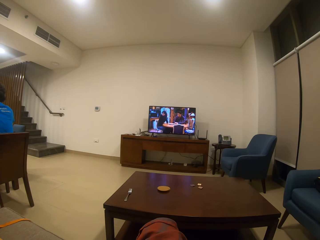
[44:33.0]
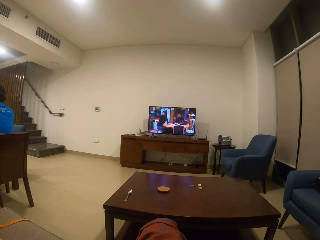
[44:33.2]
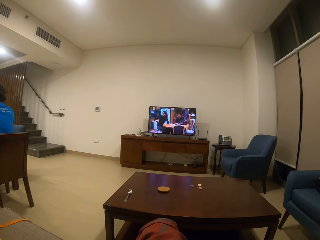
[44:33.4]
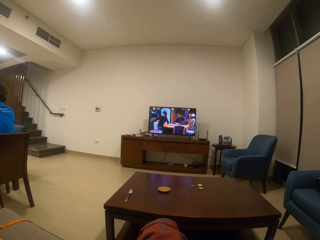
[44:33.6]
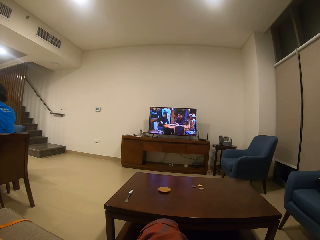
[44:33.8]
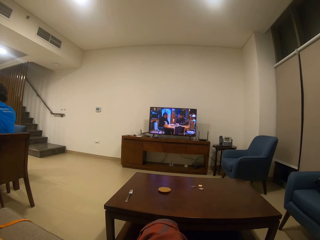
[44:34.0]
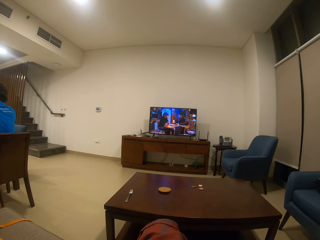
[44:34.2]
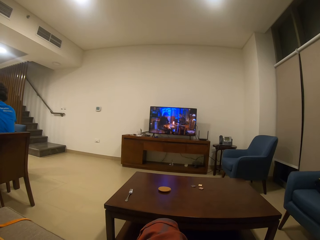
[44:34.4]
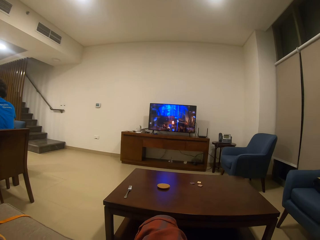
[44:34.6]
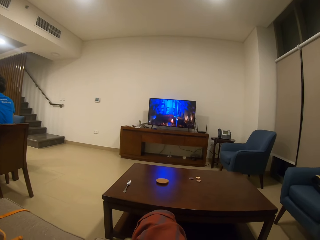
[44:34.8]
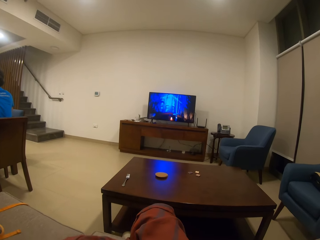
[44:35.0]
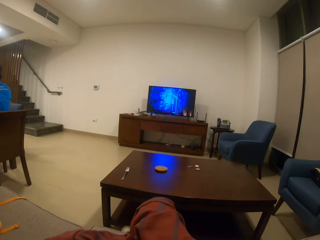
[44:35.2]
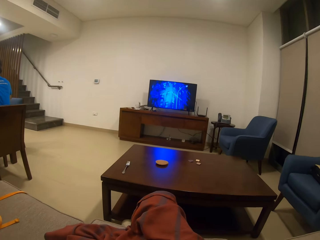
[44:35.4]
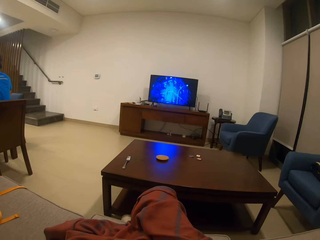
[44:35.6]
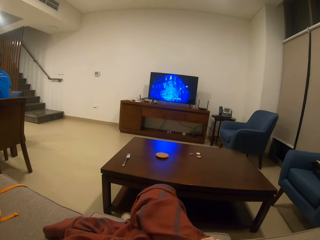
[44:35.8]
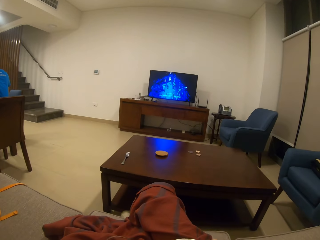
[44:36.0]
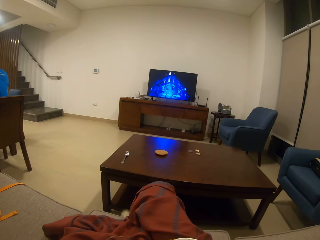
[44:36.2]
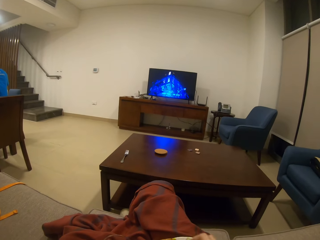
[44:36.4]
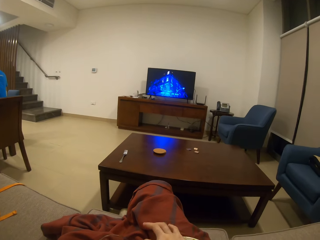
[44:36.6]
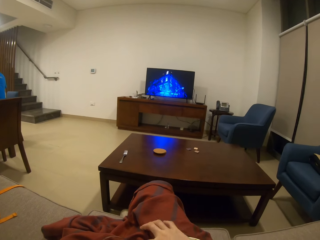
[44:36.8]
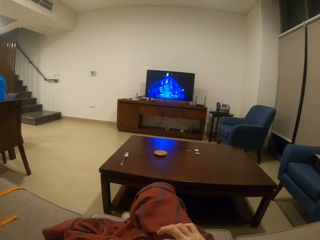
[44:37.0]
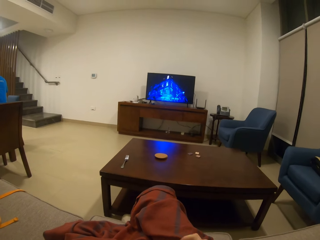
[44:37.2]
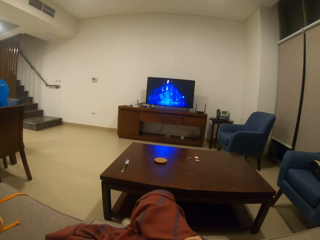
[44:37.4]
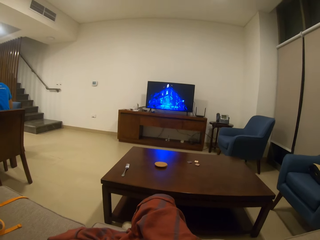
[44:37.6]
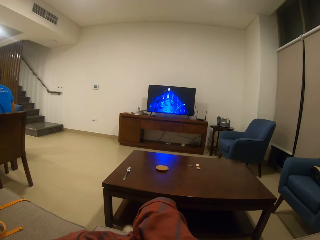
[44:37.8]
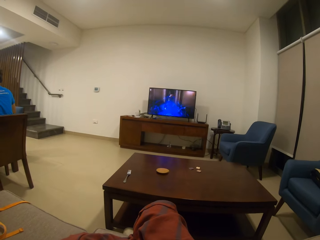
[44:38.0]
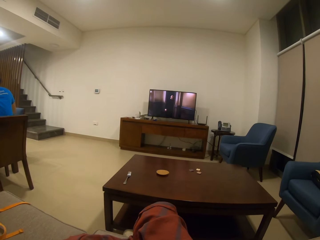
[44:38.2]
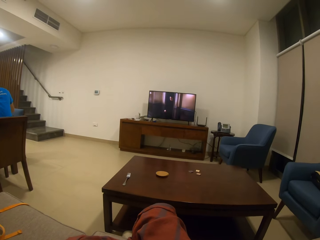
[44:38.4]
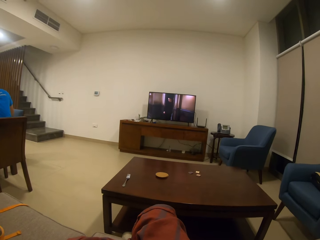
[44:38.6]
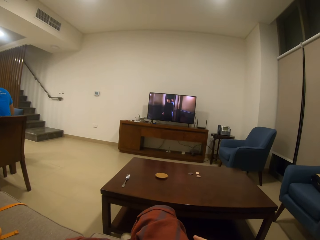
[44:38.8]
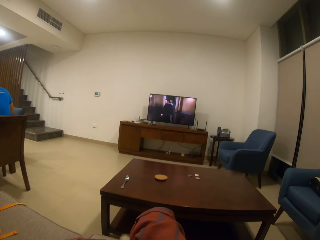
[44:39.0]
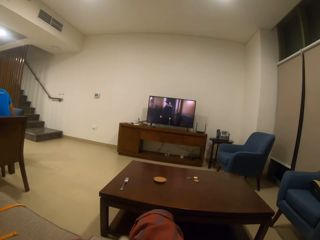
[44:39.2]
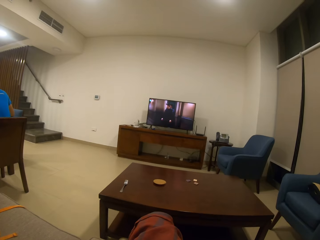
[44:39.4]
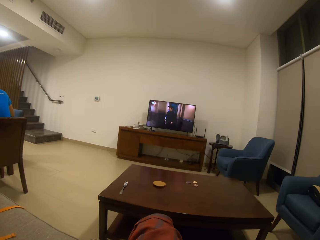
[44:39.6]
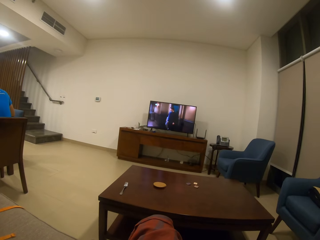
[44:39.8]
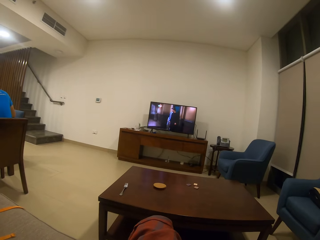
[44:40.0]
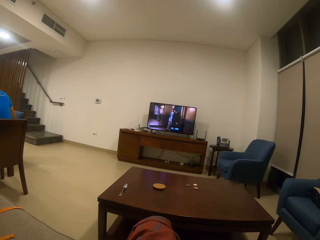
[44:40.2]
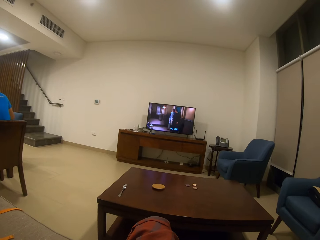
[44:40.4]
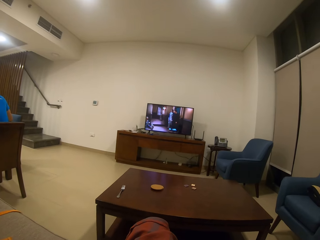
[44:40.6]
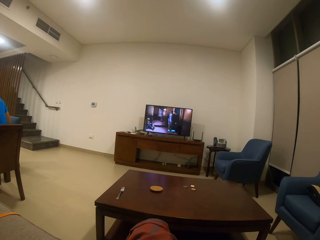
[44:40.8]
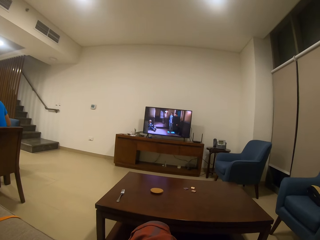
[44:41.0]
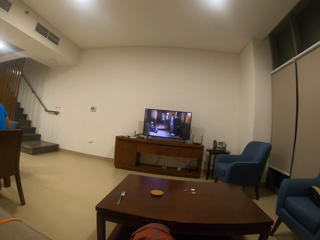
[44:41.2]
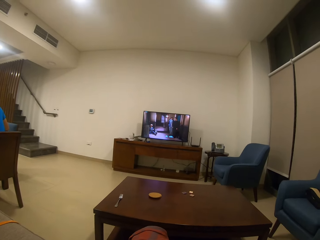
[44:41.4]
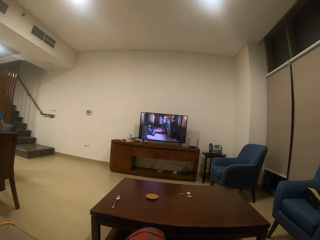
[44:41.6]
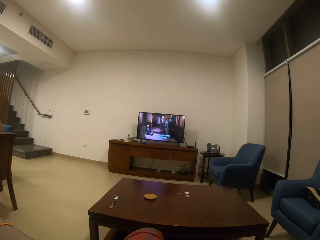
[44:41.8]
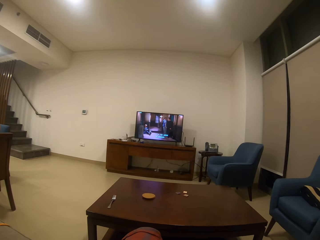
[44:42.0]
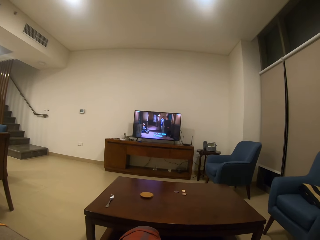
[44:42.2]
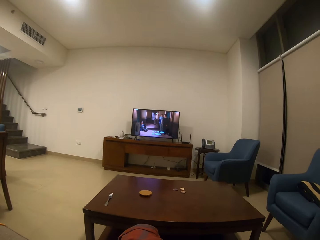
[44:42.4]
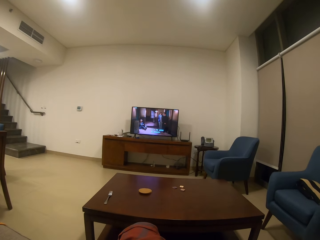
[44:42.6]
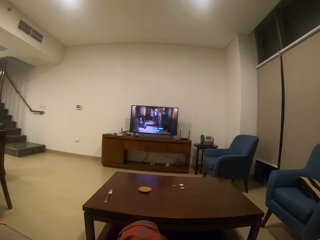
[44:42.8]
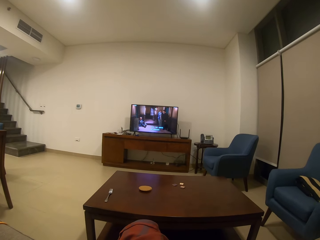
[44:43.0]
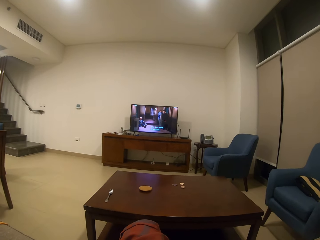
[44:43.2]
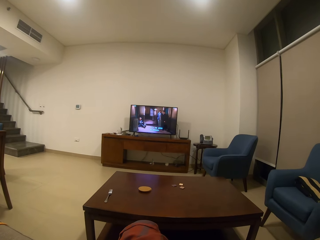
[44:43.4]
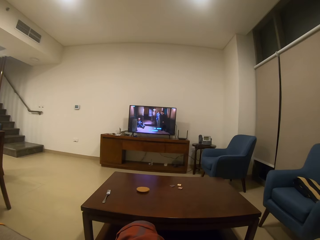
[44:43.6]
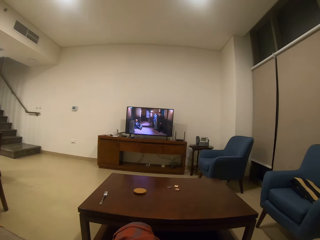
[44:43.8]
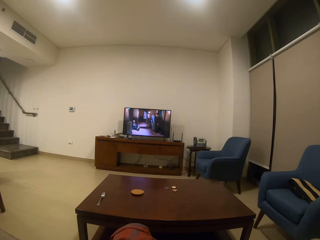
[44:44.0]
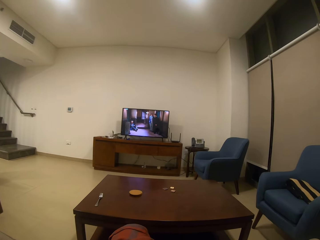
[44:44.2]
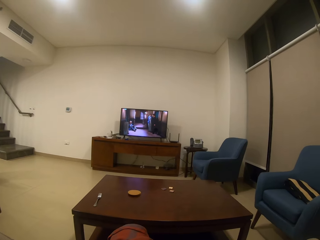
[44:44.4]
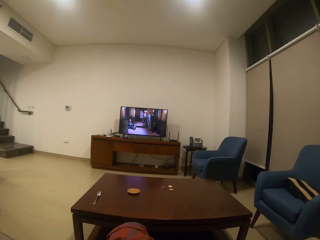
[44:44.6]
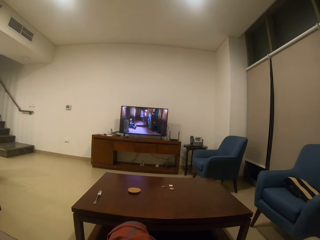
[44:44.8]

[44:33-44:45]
The camera wearer looks around. They move a hand. They watch a TV.

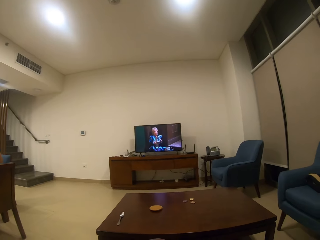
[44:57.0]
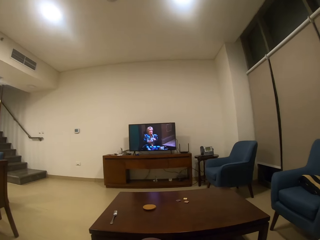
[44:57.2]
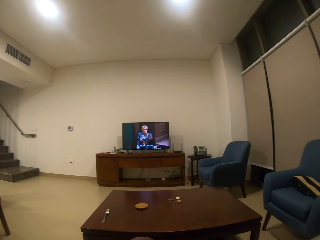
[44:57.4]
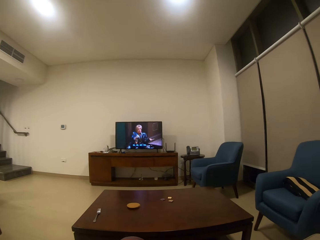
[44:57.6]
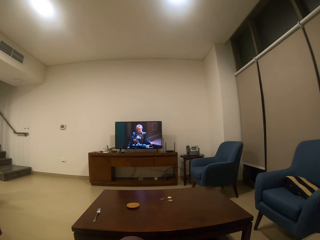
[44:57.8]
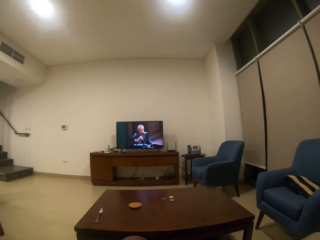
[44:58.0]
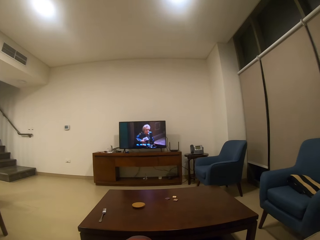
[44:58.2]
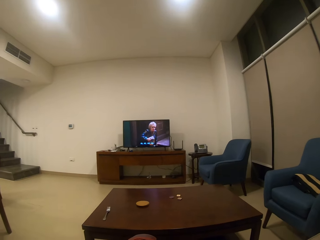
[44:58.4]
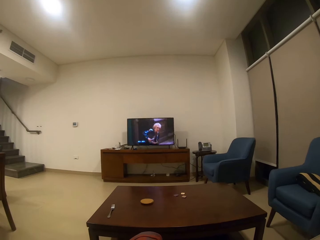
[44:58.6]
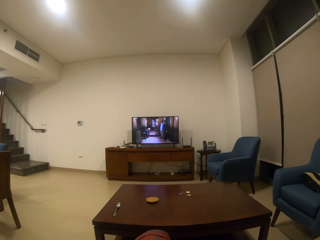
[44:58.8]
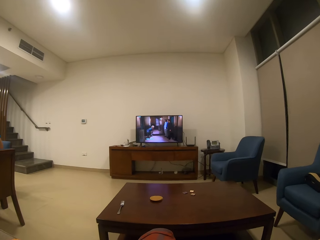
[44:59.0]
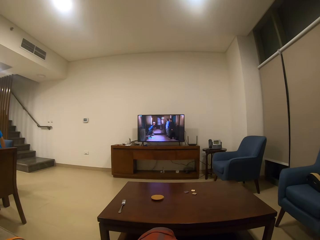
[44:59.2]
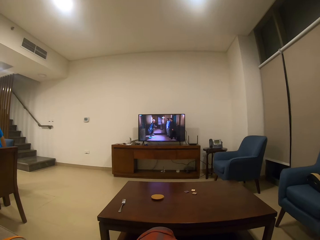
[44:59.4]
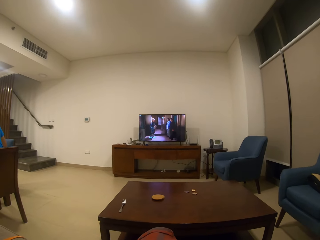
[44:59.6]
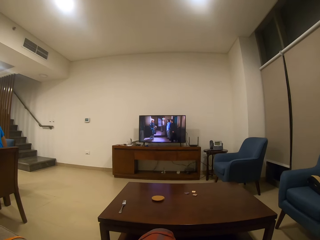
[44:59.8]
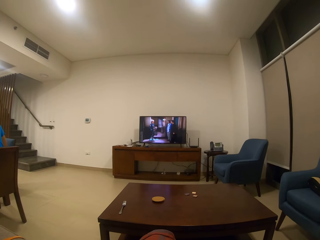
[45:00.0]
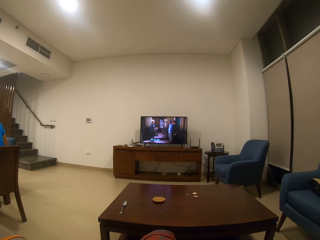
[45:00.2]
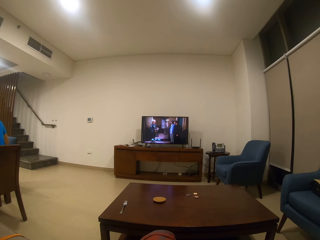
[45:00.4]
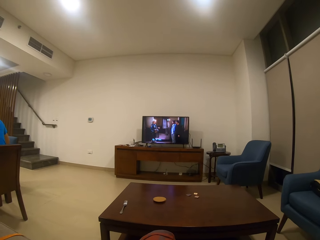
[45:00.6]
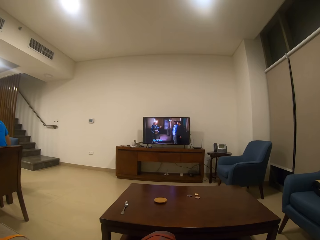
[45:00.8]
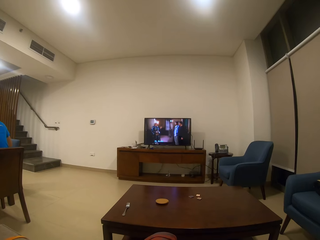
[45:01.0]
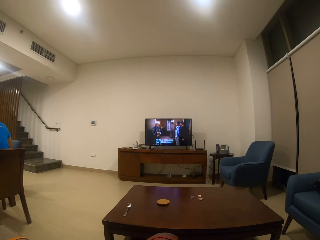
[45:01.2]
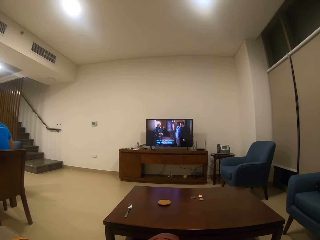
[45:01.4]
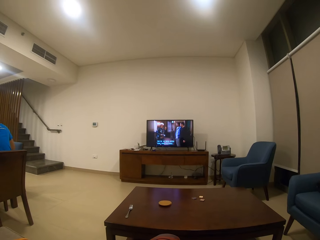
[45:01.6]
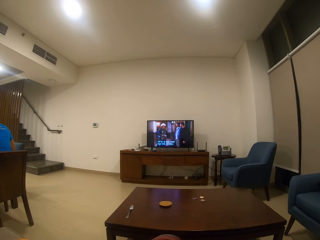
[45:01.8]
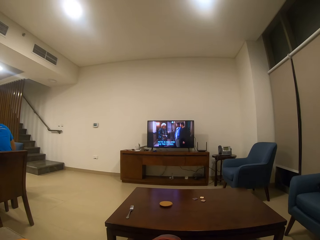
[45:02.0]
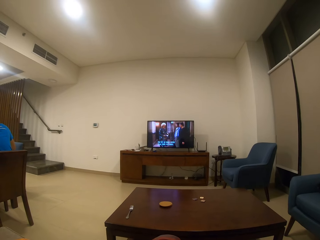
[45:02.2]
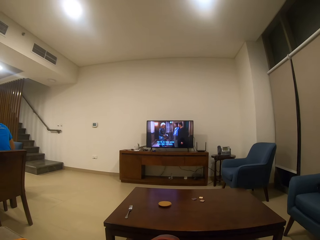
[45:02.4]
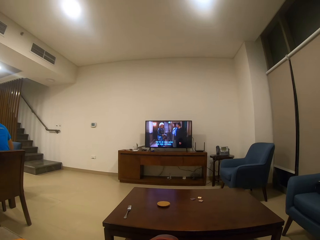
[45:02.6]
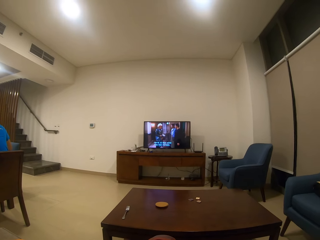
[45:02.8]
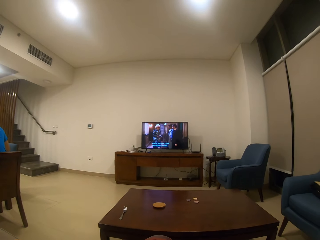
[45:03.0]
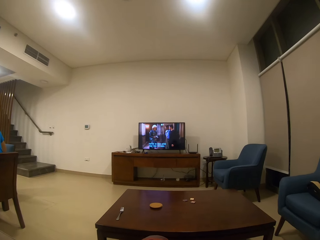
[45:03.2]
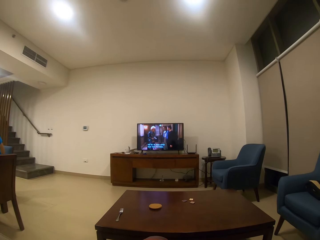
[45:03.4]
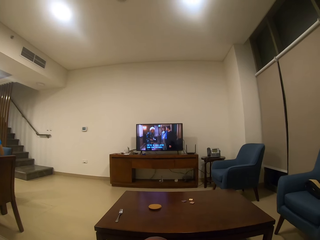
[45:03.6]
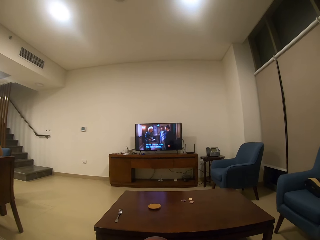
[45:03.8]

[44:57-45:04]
The camera wearer looks around. They look around again. They watch a TV.

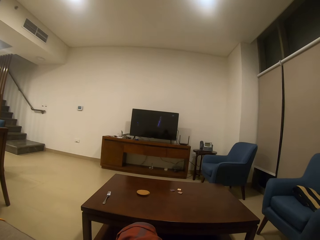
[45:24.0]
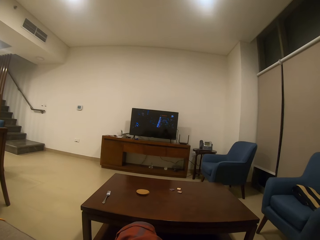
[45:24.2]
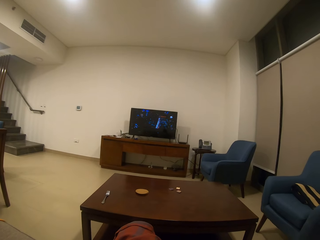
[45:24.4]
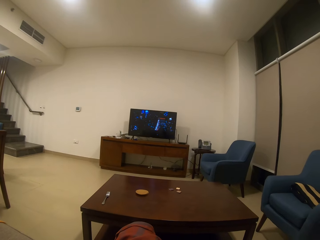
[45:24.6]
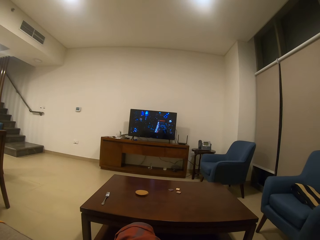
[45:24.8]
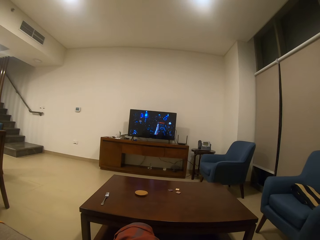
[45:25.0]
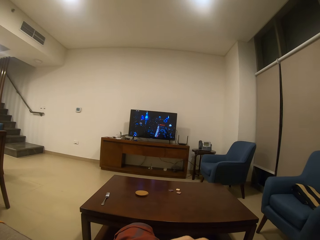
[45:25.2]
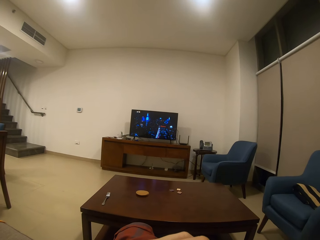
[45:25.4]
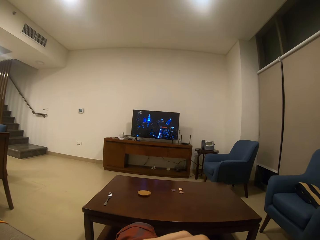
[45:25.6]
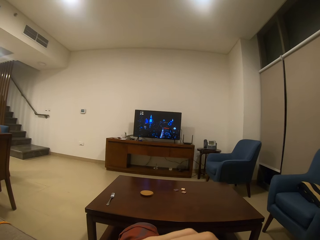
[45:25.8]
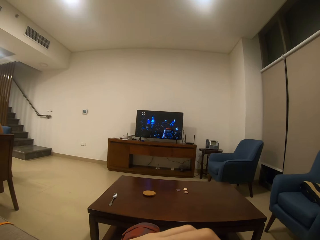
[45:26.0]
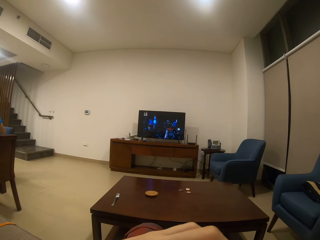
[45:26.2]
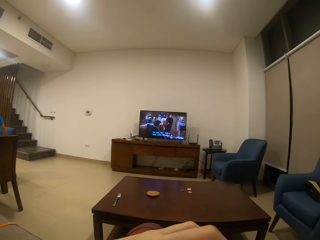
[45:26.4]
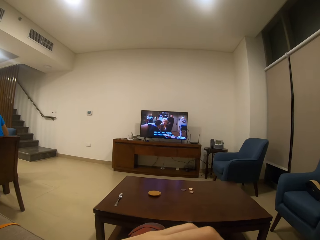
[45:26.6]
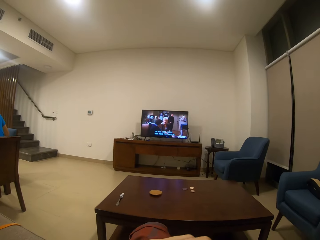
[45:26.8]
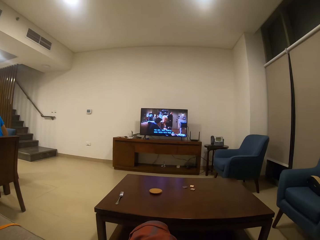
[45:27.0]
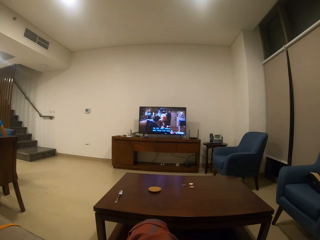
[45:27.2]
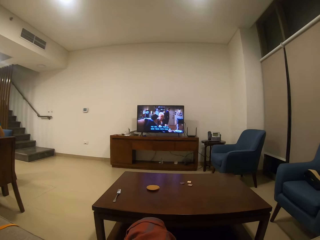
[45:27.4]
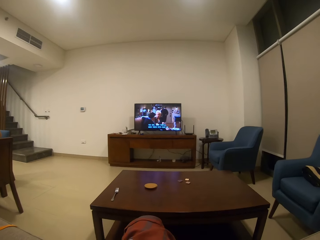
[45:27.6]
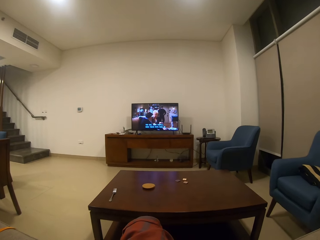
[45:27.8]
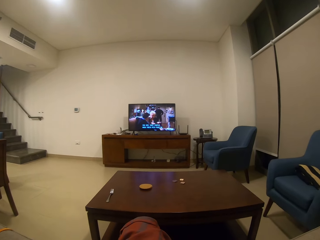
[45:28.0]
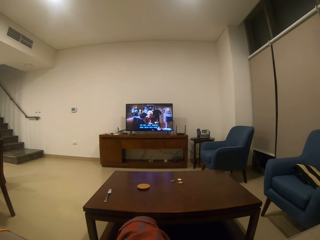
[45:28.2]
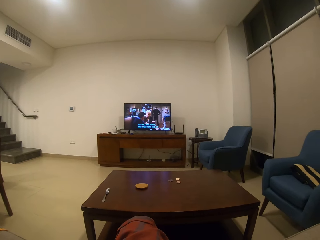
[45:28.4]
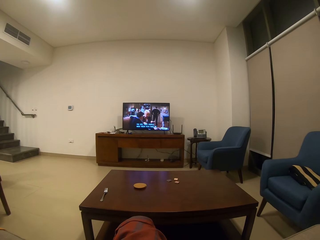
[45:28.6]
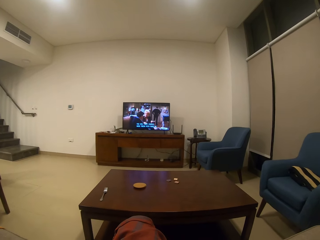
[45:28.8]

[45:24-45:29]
The camera wearer moves the hand to the mouth. They drink the drink. They watch a television.
